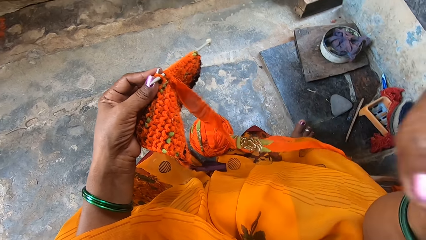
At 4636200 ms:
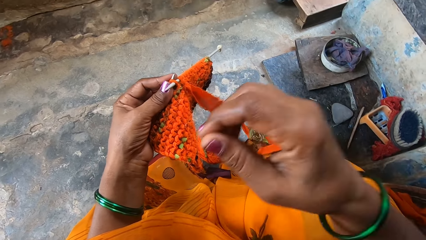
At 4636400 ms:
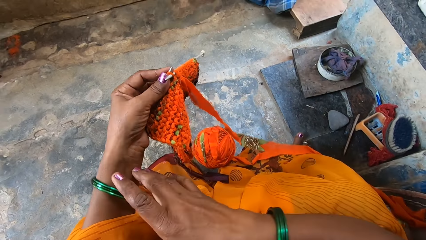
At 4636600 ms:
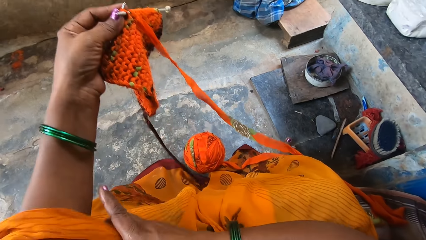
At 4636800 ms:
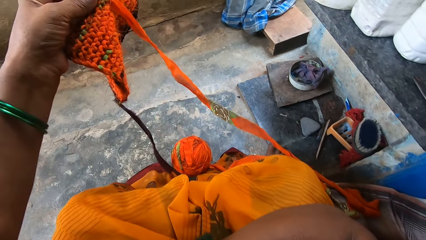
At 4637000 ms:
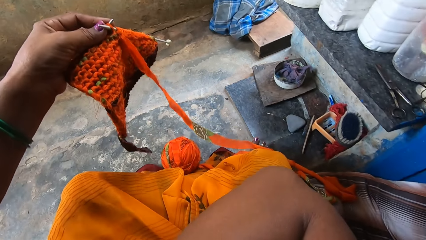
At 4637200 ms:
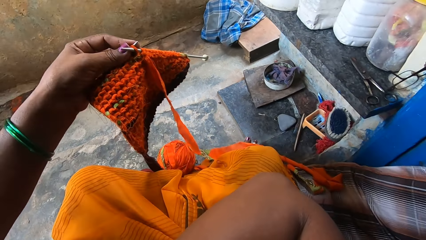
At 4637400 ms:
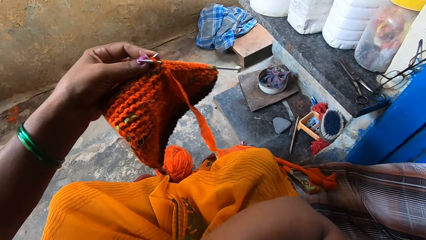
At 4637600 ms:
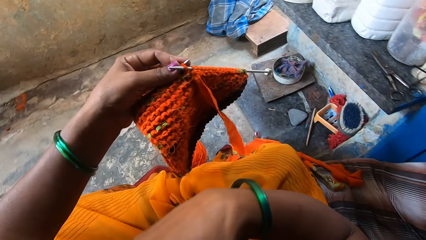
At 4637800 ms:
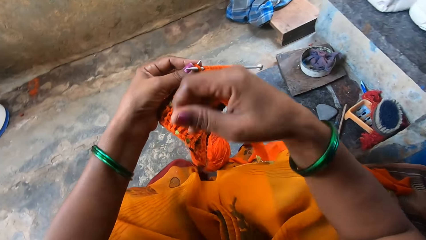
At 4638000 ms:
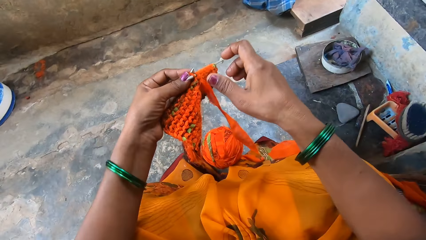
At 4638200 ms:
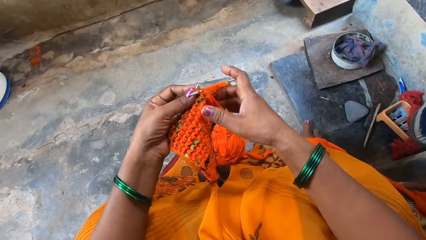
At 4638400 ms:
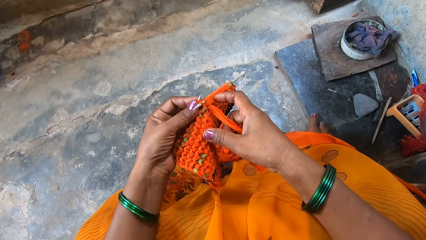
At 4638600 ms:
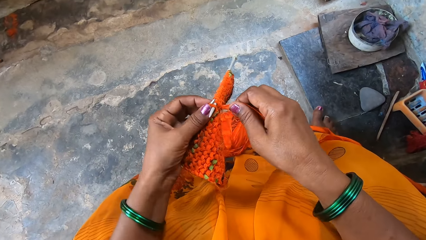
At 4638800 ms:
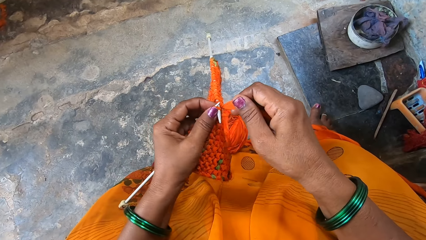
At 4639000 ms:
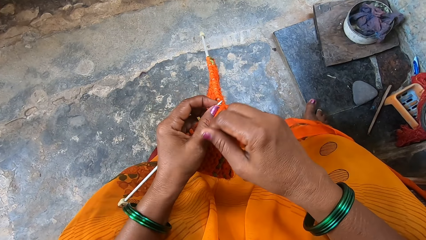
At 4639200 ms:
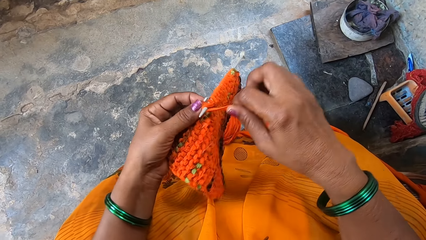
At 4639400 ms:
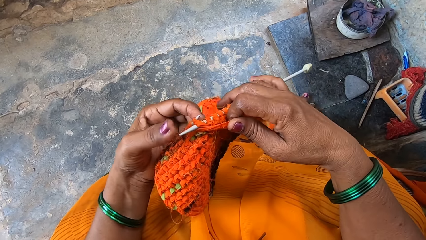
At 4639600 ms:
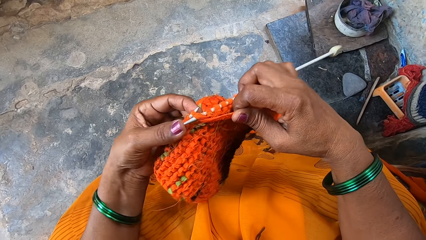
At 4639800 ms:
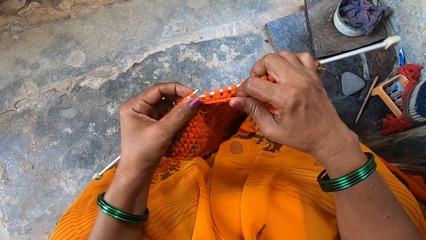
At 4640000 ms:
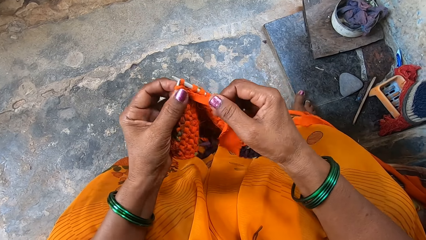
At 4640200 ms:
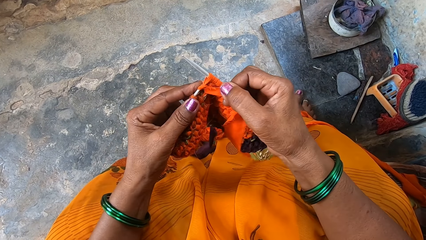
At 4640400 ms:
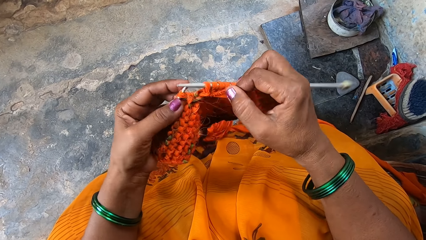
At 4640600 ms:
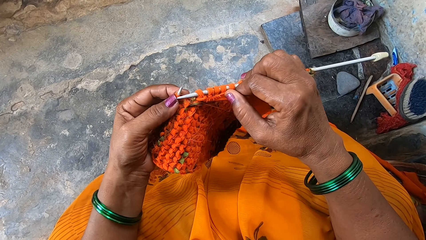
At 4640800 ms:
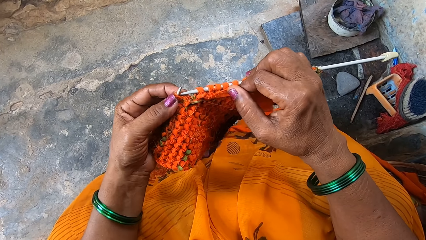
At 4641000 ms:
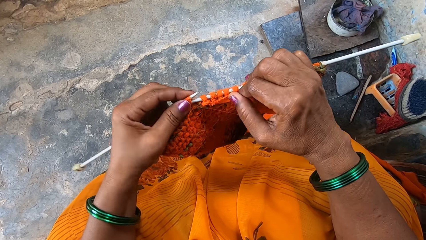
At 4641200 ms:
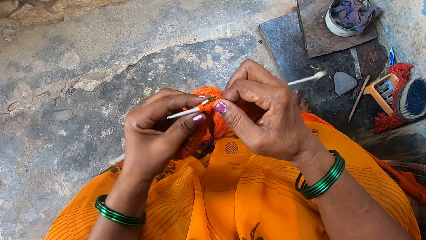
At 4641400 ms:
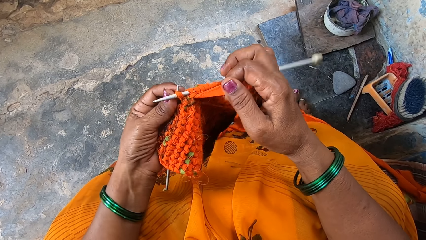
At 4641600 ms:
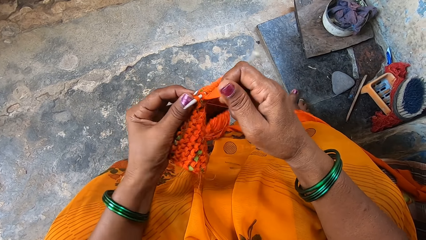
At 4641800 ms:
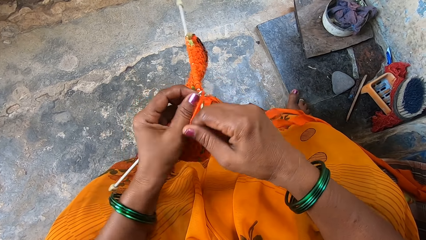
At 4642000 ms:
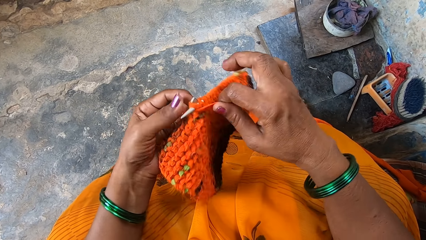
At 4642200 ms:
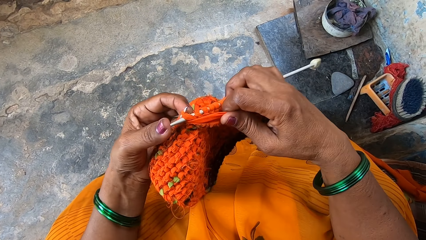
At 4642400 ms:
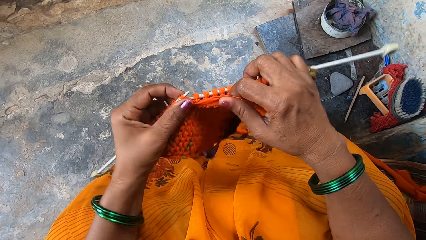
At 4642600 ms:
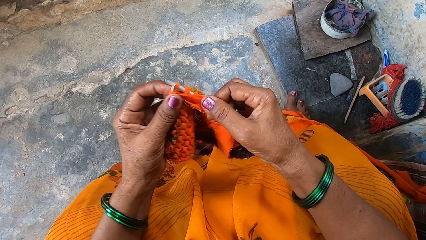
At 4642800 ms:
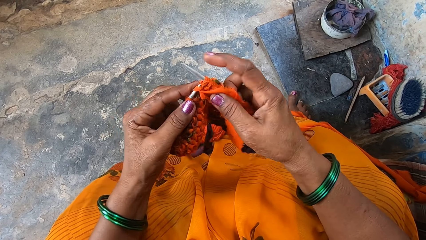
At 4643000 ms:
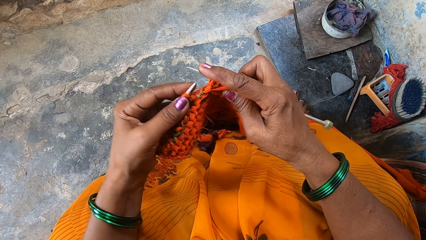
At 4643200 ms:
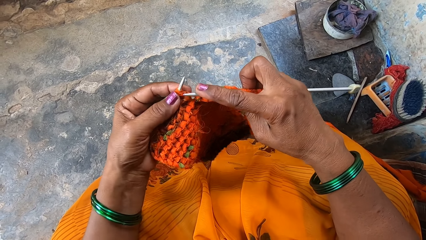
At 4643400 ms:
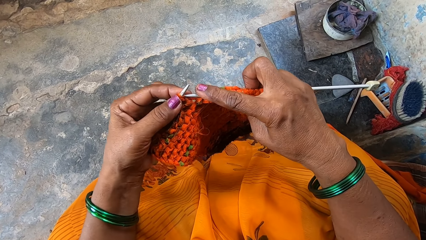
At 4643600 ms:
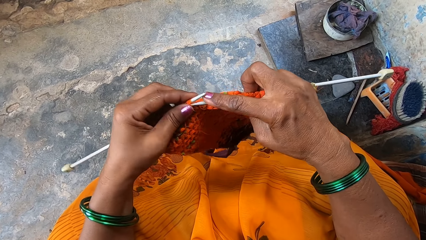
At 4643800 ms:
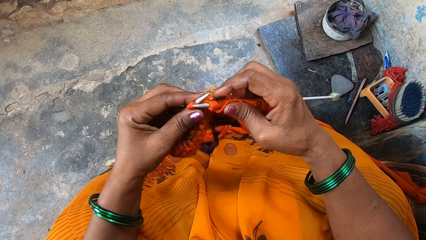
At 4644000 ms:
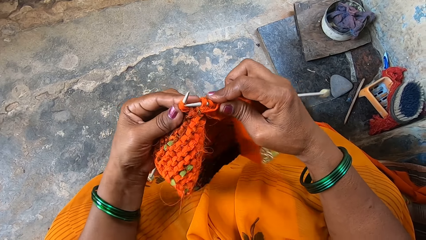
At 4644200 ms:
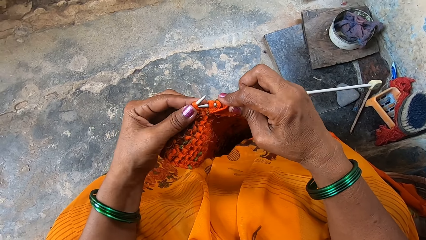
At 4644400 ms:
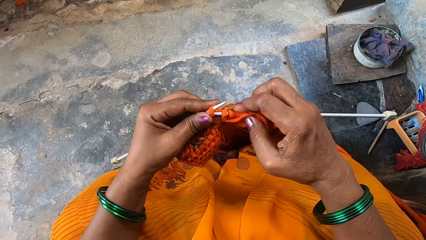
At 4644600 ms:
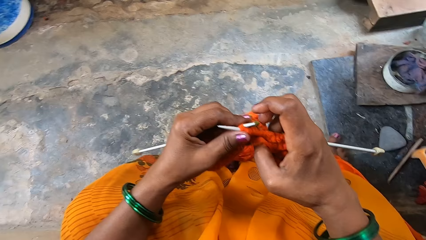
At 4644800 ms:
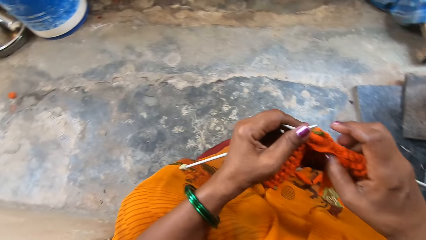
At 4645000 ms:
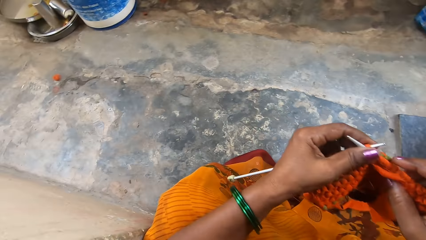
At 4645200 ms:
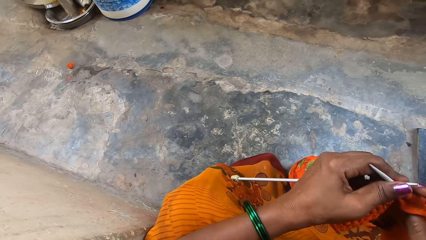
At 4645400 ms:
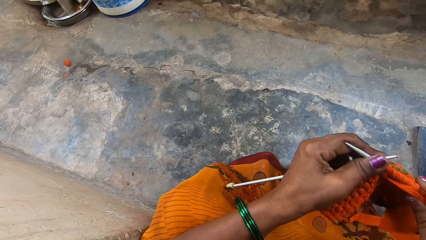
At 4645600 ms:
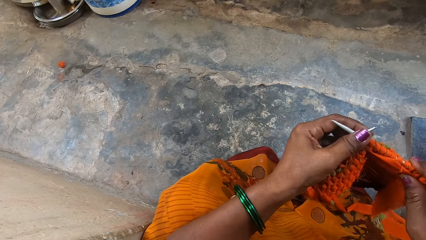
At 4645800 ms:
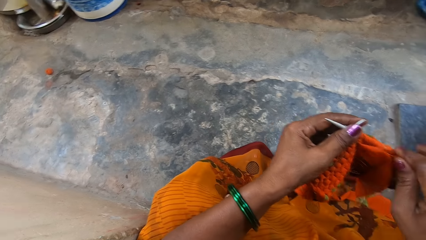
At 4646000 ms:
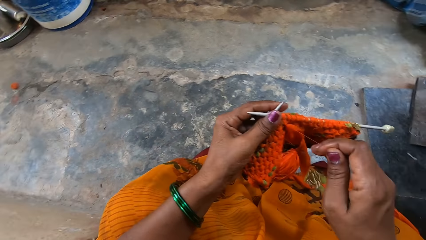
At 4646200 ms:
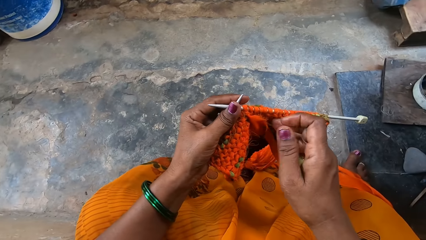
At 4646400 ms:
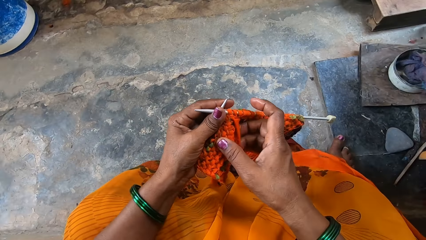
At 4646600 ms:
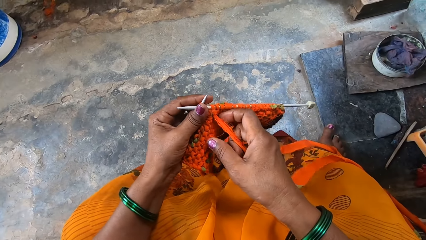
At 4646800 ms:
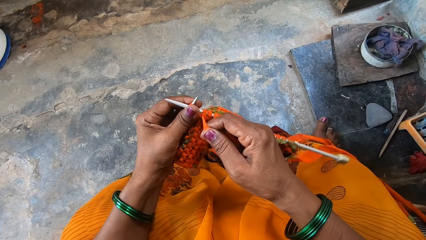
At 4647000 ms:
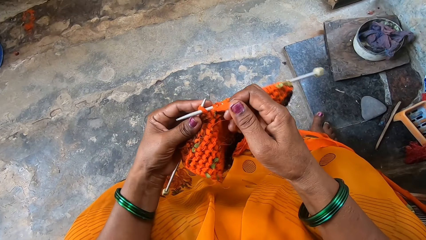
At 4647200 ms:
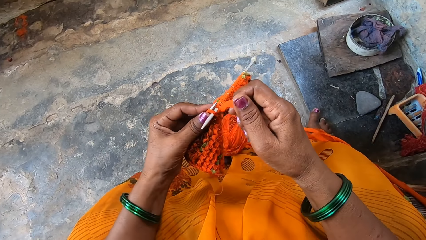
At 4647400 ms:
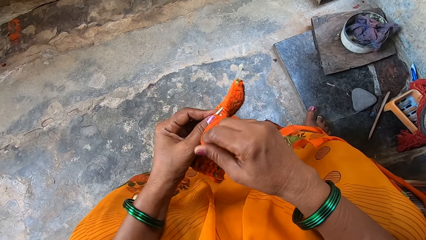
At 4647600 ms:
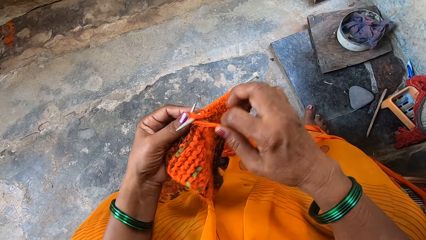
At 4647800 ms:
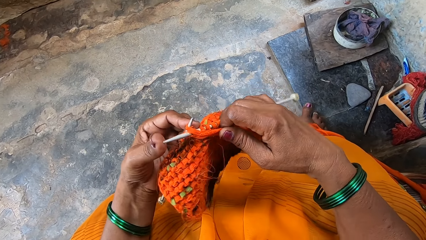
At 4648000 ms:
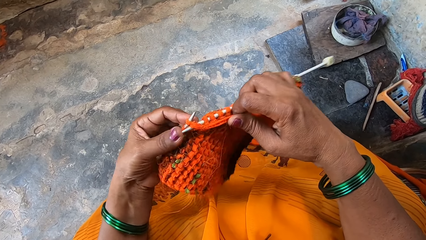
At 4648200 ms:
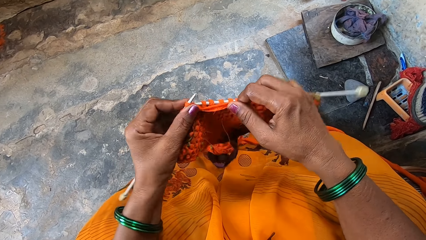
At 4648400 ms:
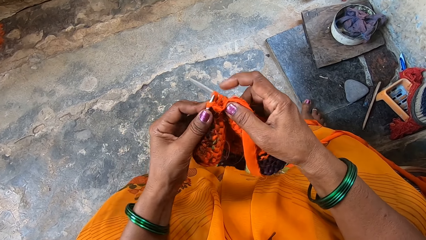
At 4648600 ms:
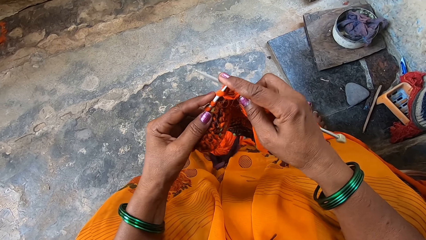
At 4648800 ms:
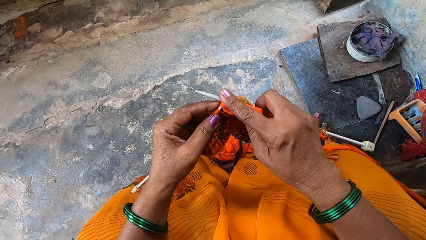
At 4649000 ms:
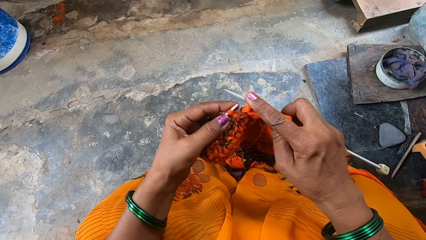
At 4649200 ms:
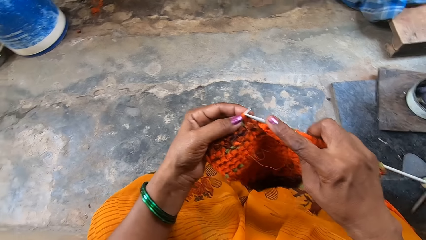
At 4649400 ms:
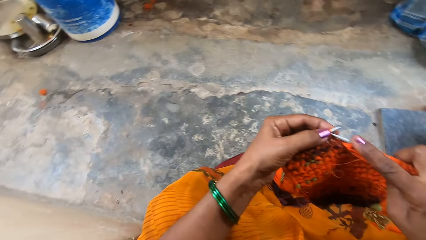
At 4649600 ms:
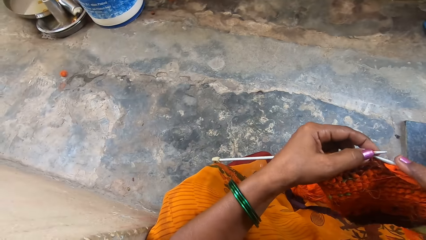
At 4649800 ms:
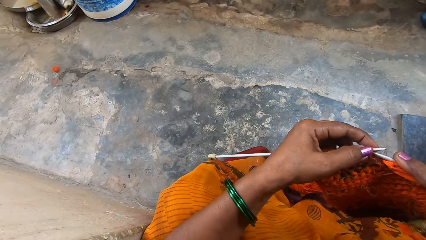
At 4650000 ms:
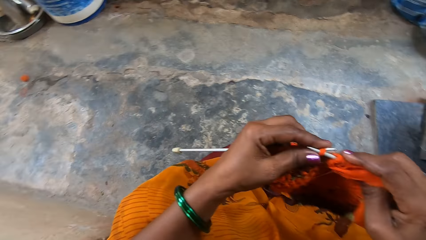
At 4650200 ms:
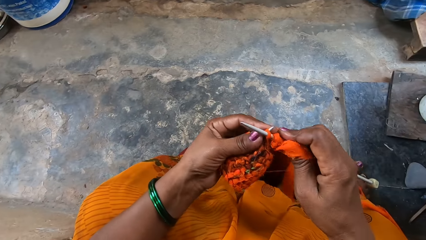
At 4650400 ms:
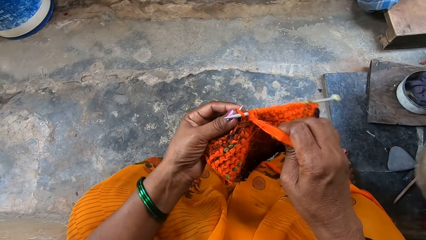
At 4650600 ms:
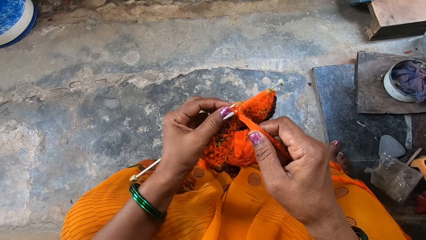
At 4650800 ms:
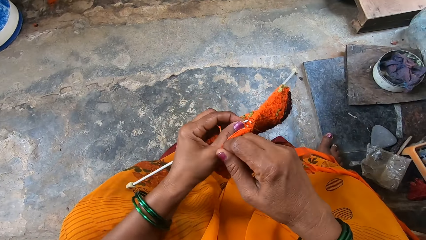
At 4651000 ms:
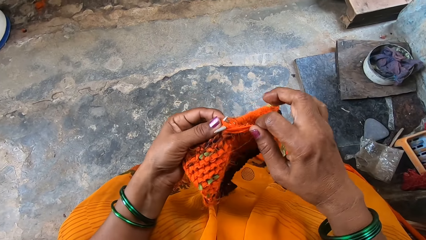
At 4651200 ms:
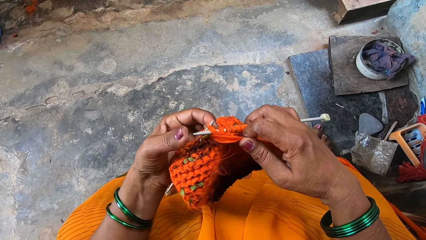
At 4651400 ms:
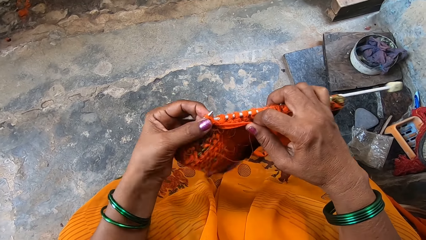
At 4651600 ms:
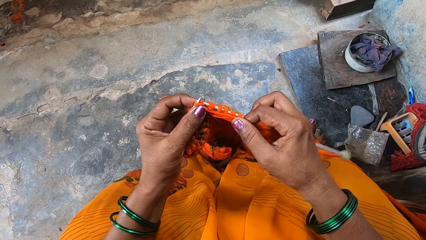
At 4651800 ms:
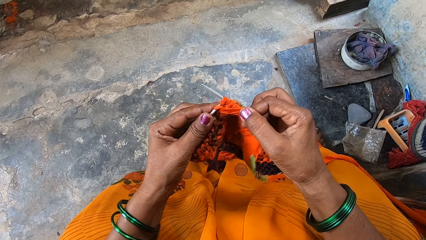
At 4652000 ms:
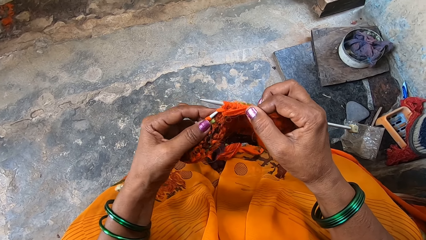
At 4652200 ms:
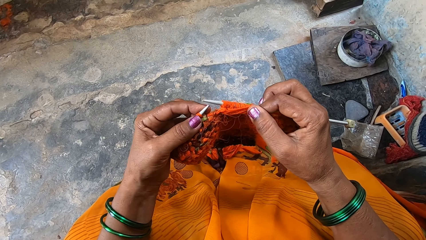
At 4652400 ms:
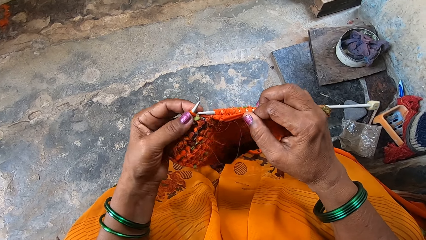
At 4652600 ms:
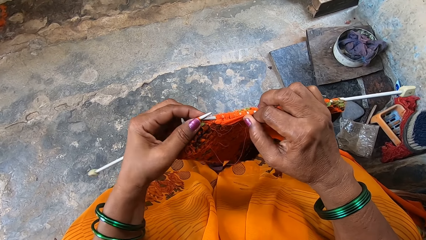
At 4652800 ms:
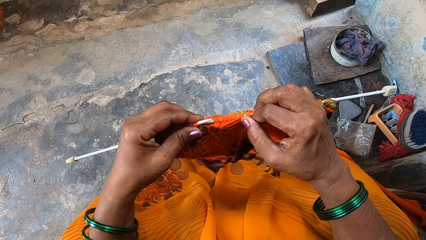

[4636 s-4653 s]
The camera wearer knits with the fabric.
